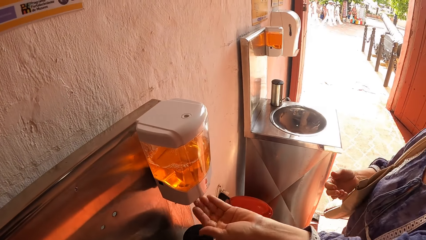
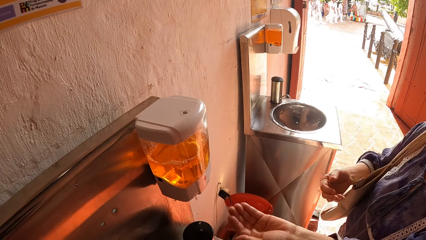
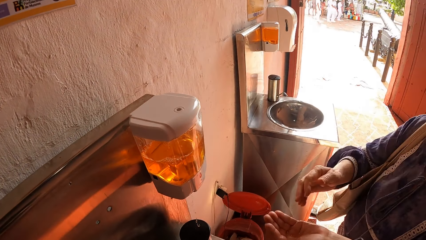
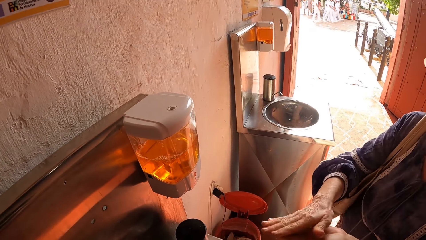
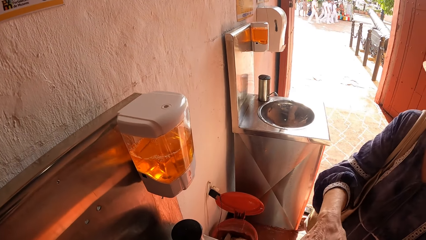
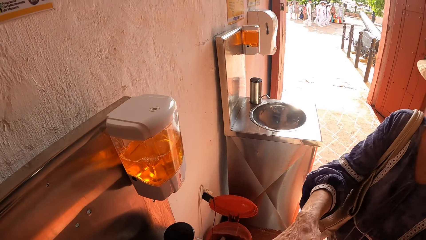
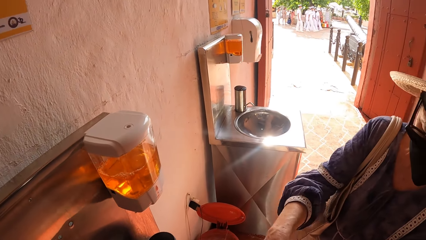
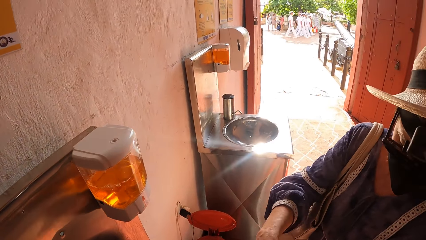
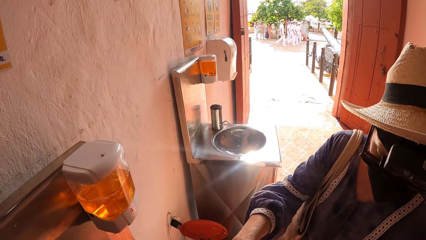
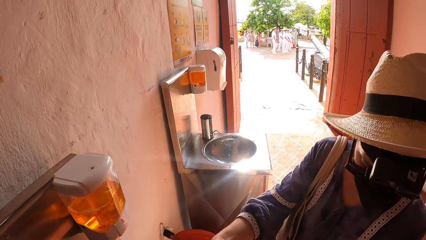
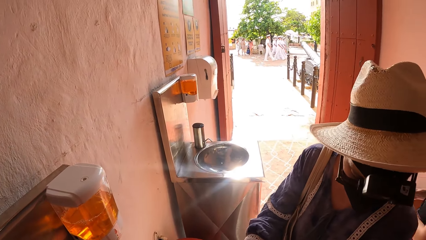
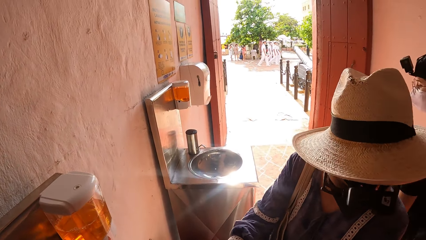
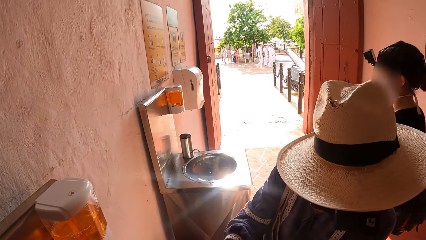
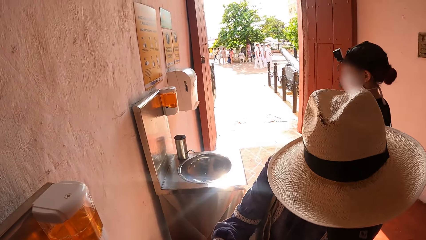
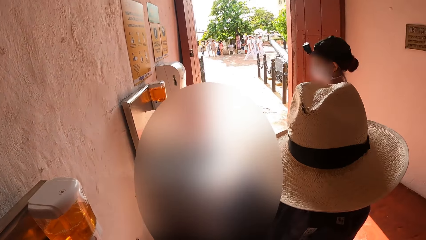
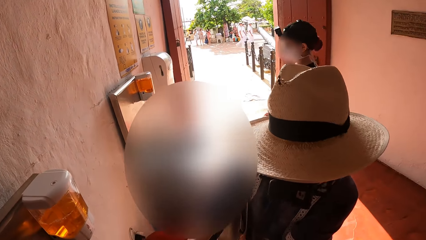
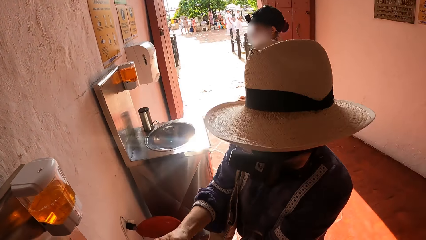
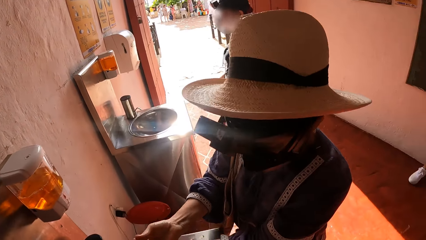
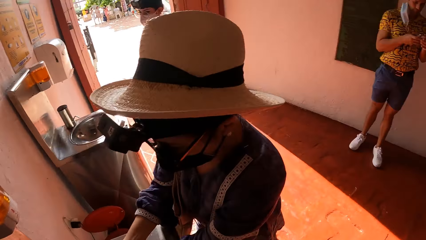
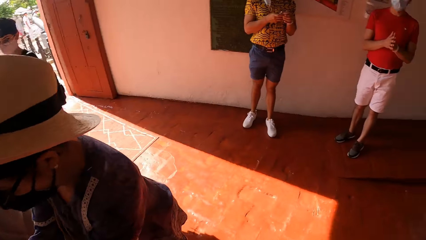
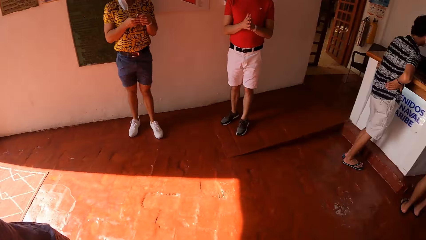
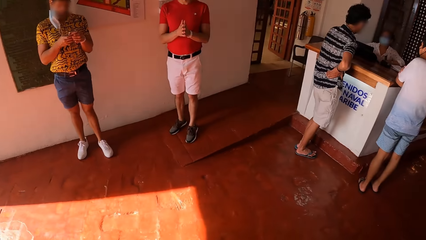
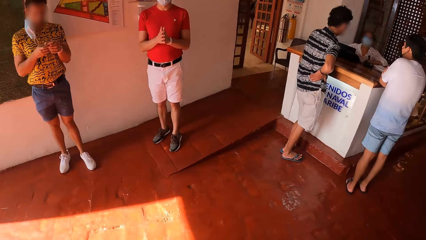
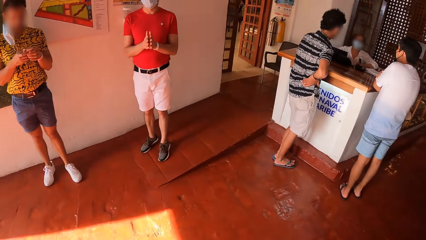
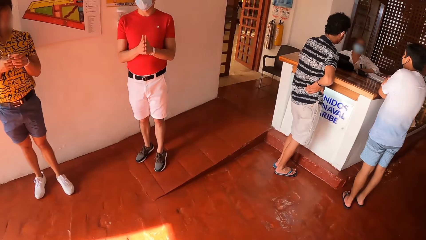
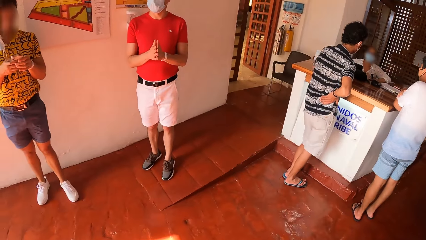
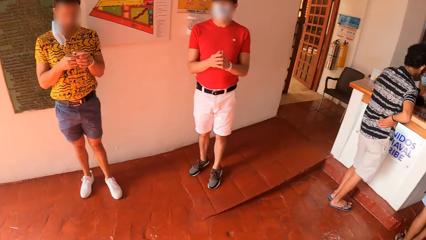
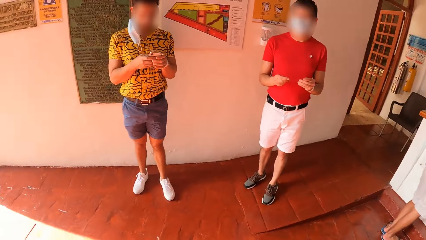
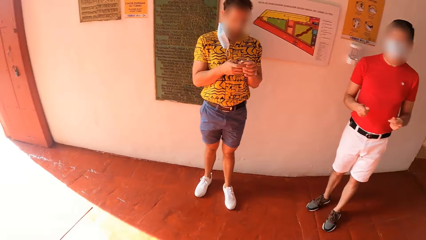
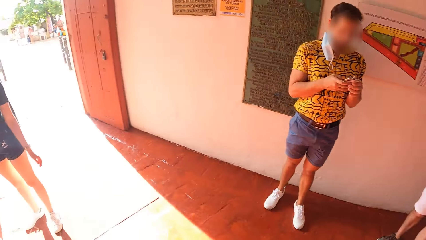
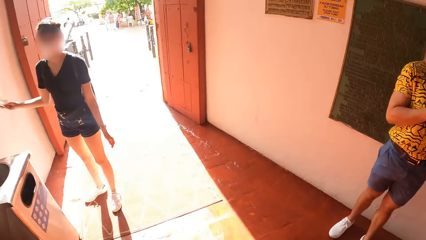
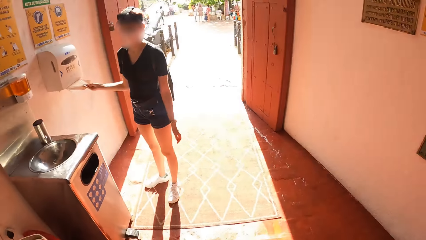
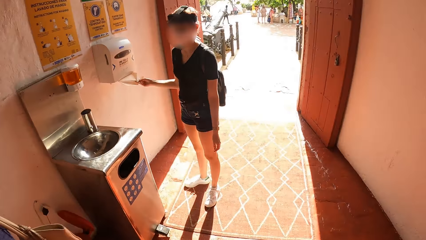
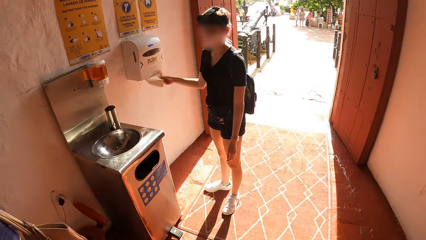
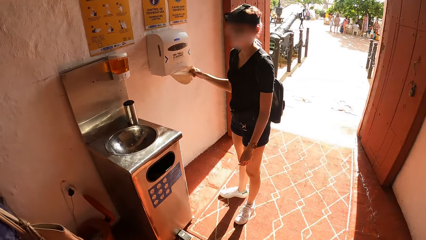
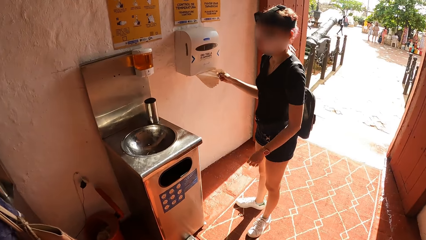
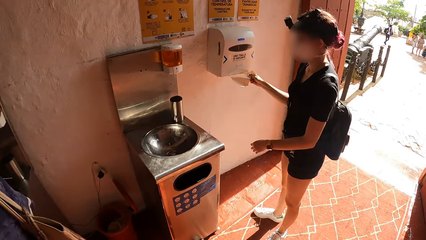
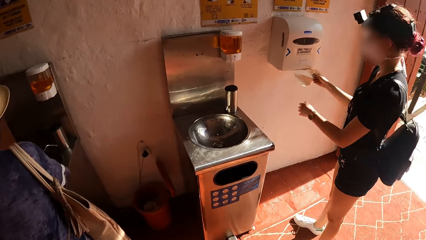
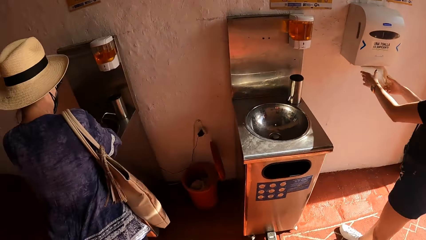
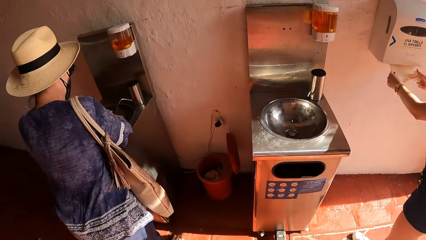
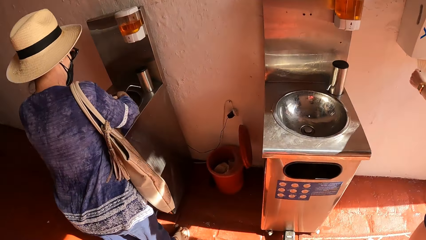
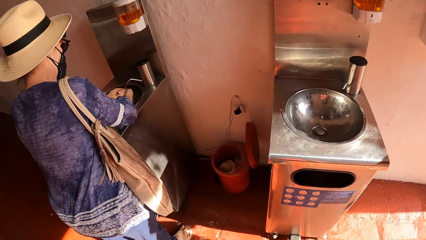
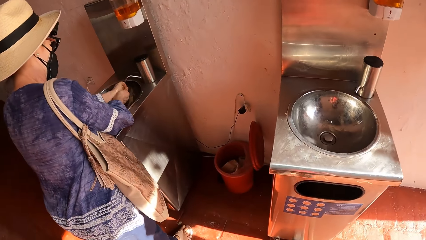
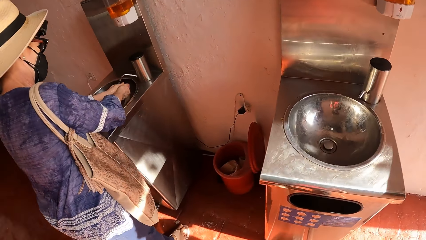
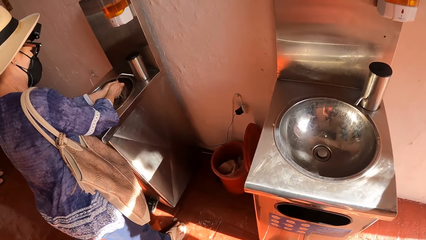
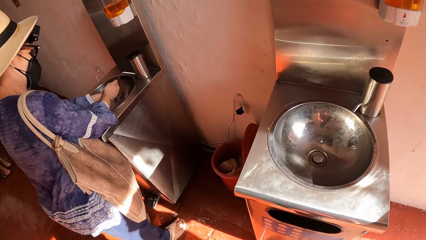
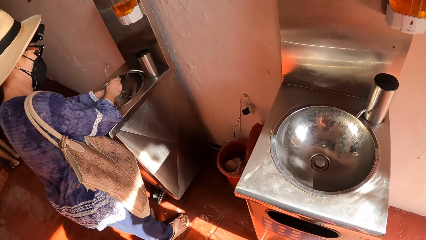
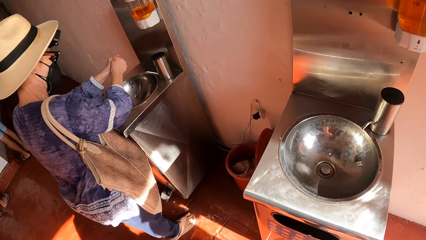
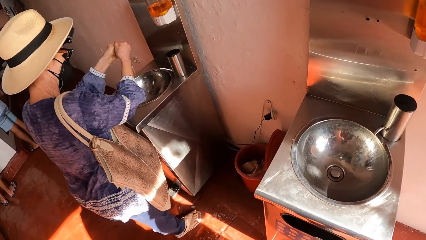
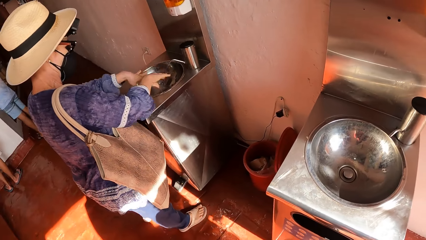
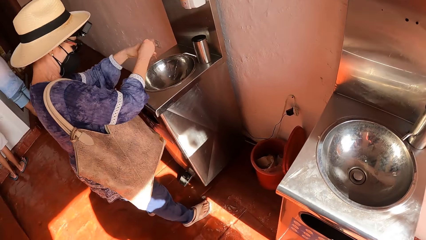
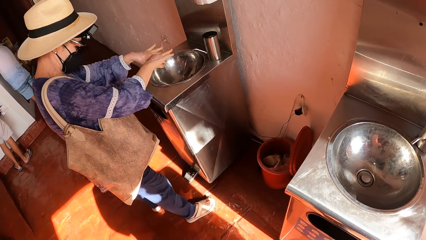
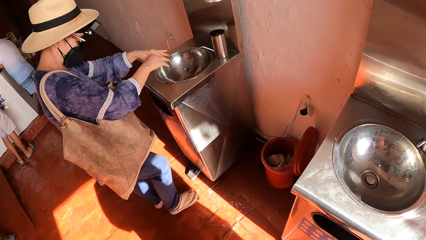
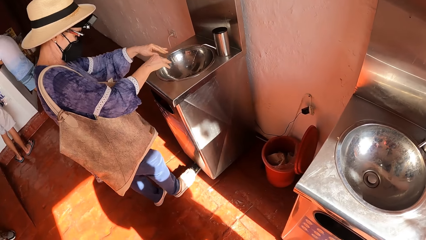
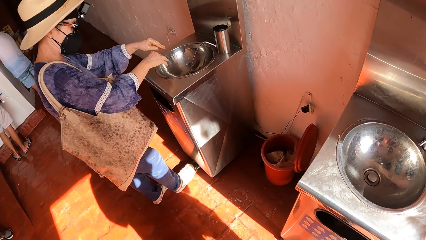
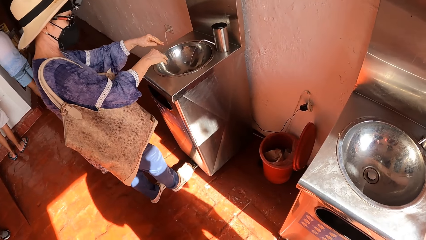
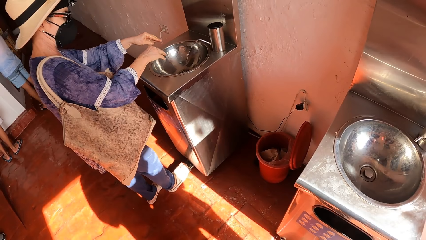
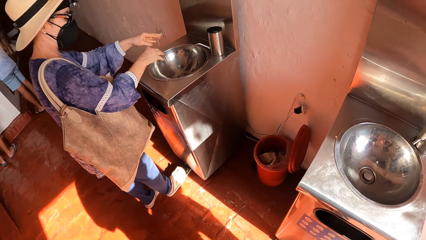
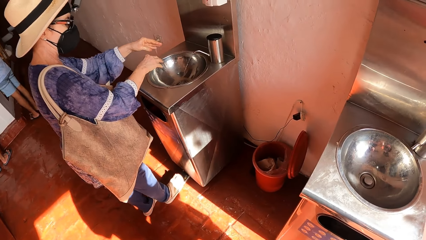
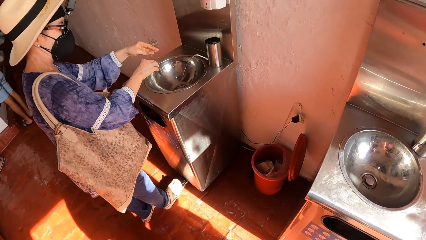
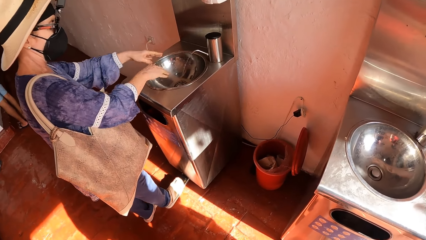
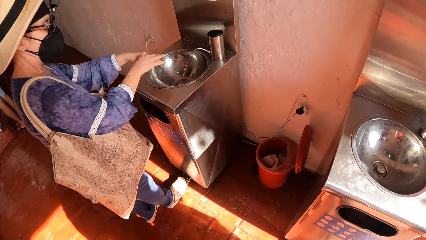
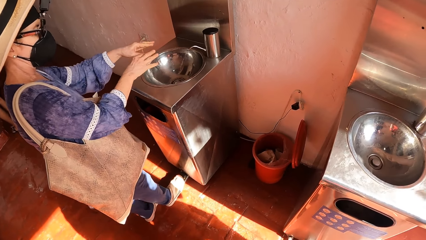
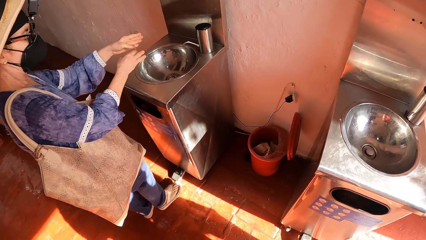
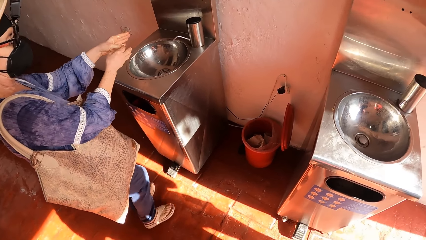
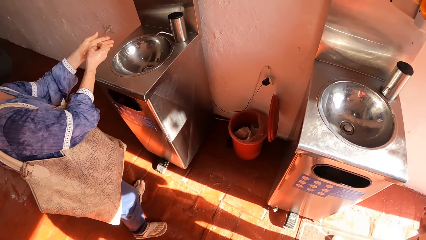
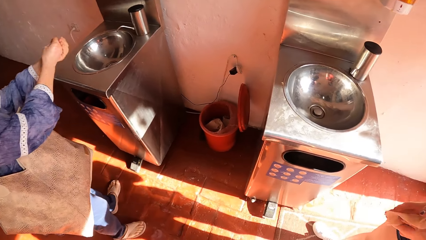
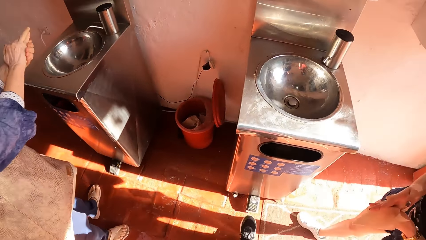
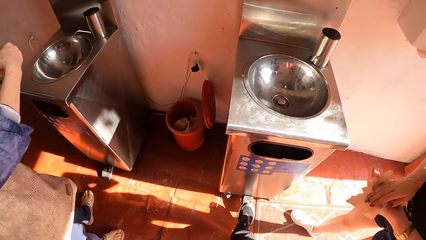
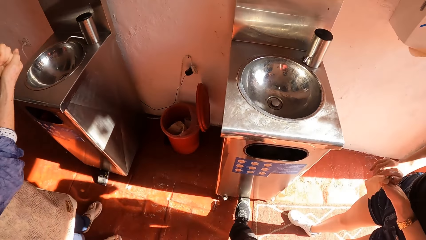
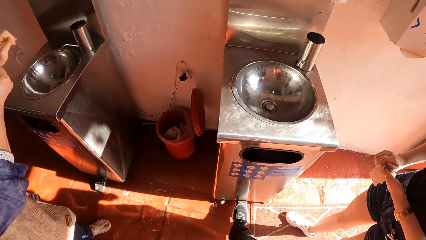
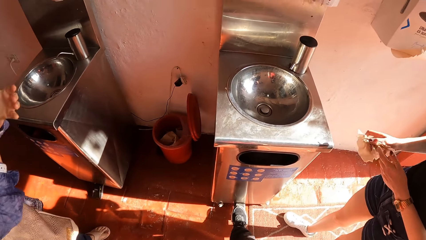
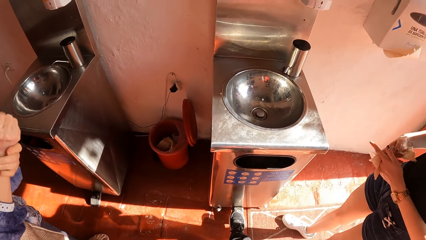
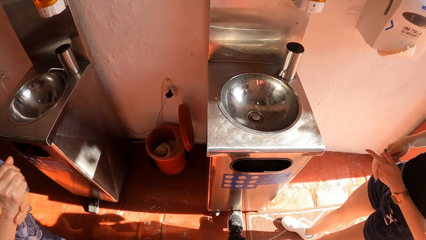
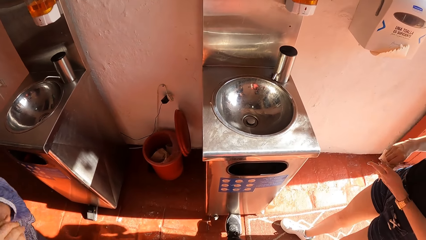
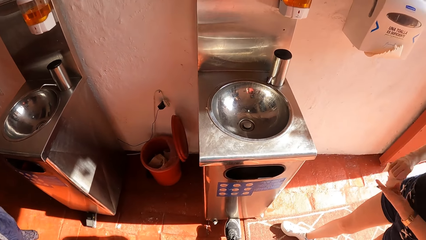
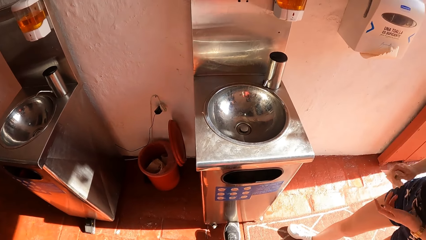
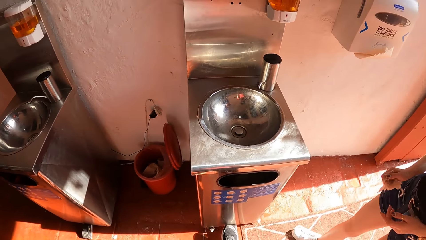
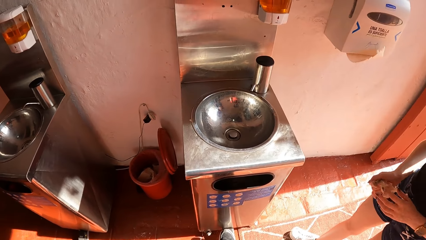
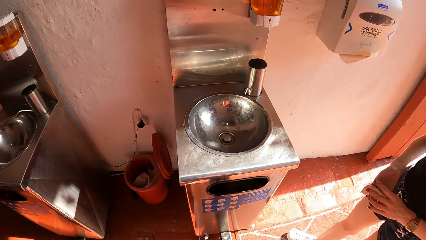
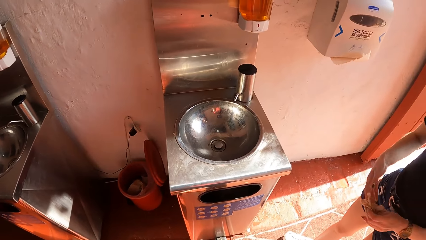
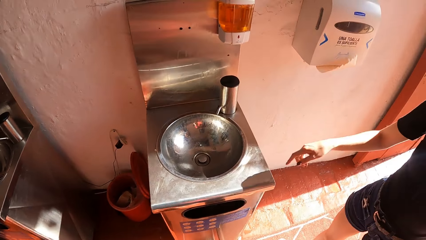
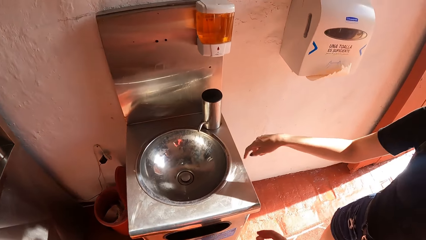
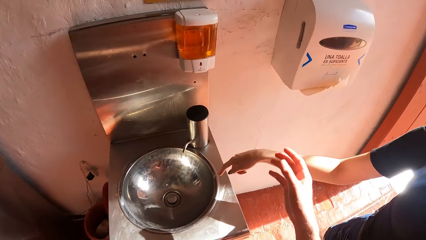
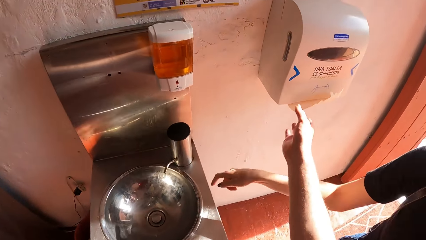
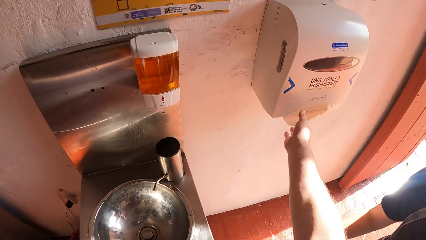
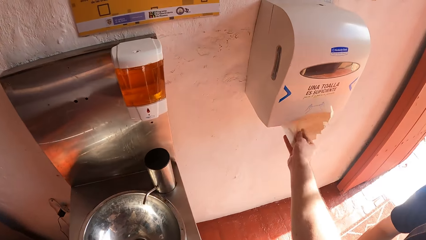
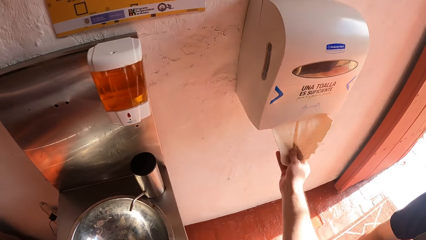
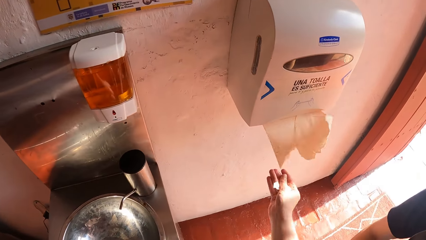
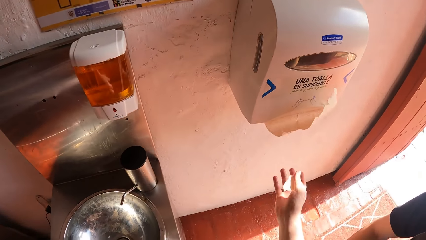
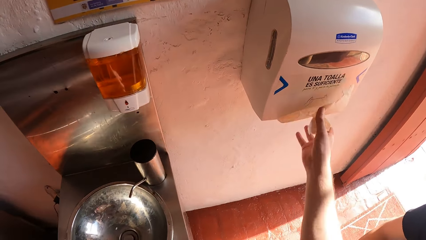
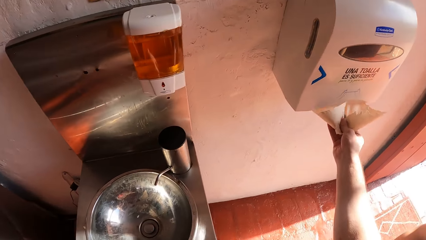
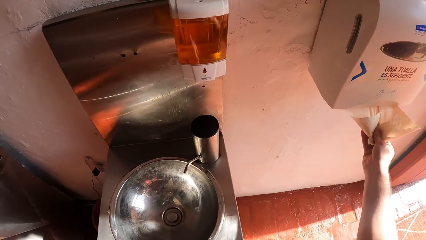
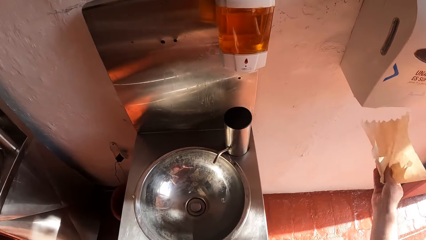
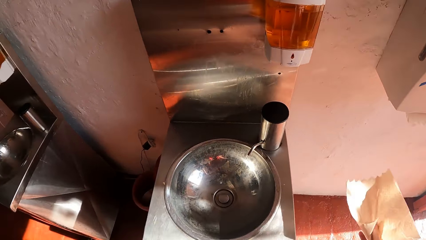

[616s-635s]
A woman rubs her hands together and washes the hands. A lady walks towards the tissue dispenser. The camera wearer looks around the room. The lady pulls a tissue from the tissue dispenser with her right hand. The woman washes her hands in the wash basin. The lady wipes her hands with the tissue. The lady points towards the basin with her right hand. The woman takes a serviette. The camera wearer pulls a tissue from the tissue dispenser with his right hand.
